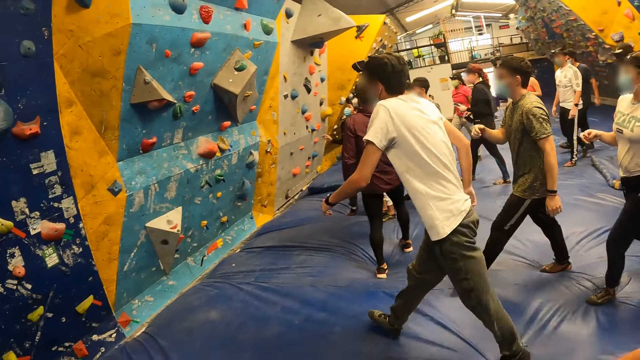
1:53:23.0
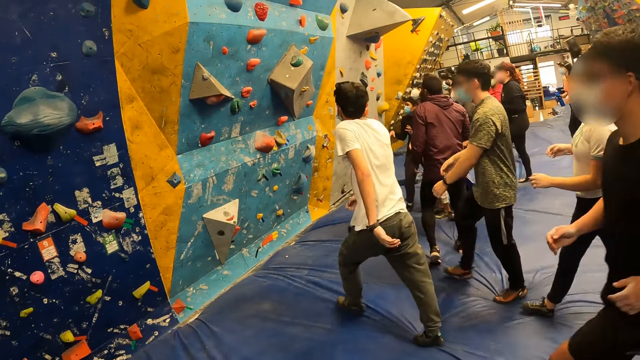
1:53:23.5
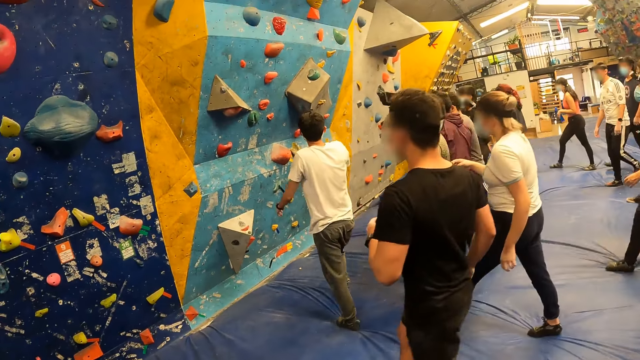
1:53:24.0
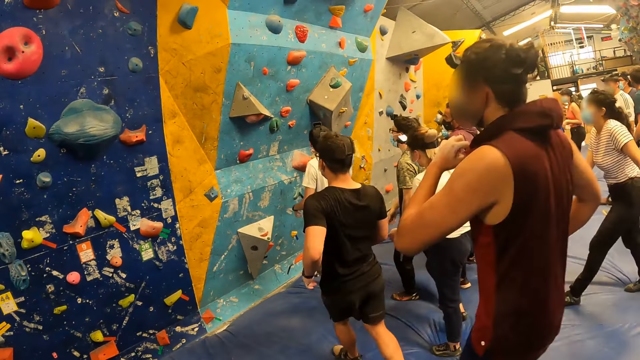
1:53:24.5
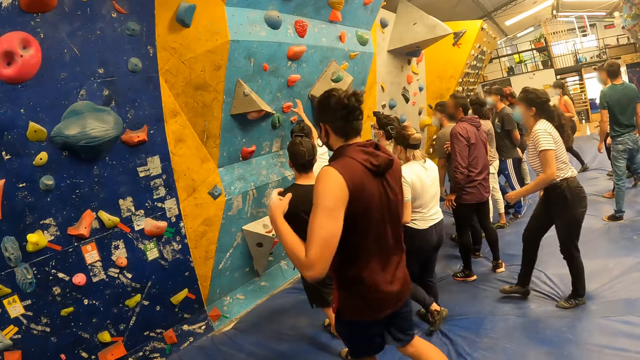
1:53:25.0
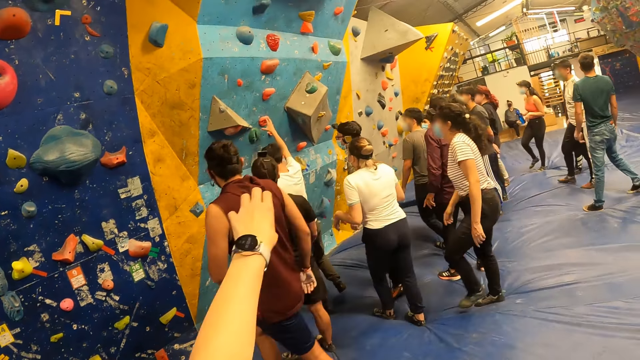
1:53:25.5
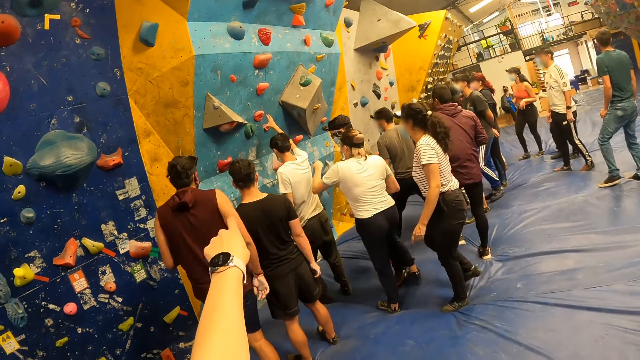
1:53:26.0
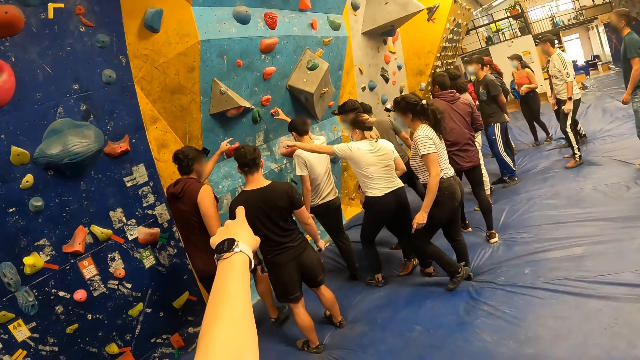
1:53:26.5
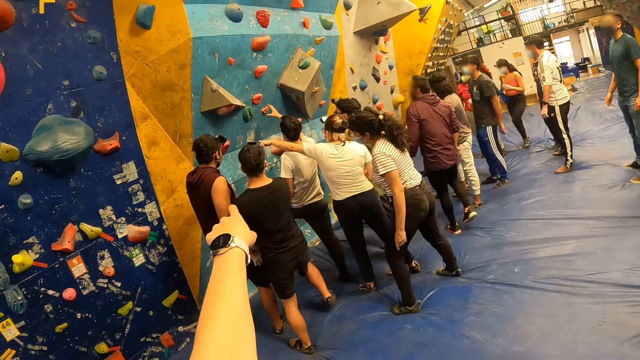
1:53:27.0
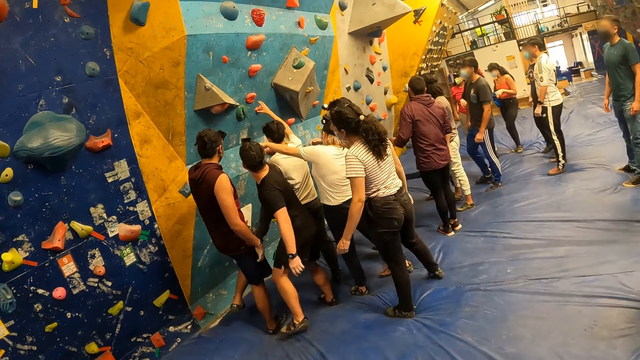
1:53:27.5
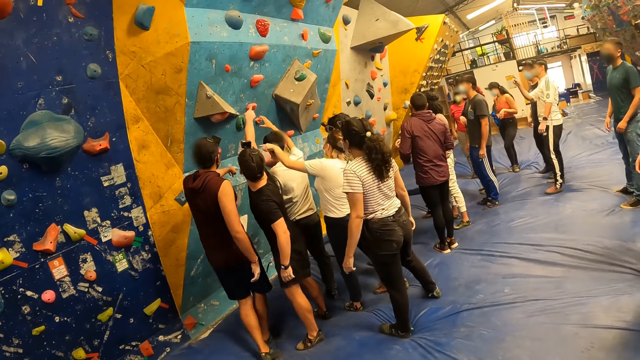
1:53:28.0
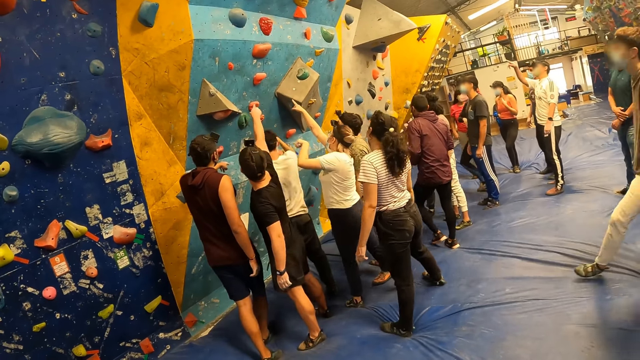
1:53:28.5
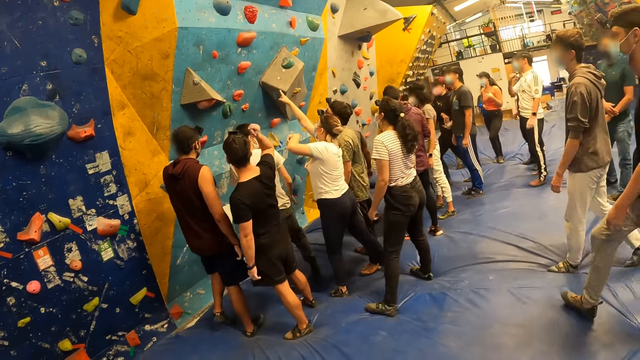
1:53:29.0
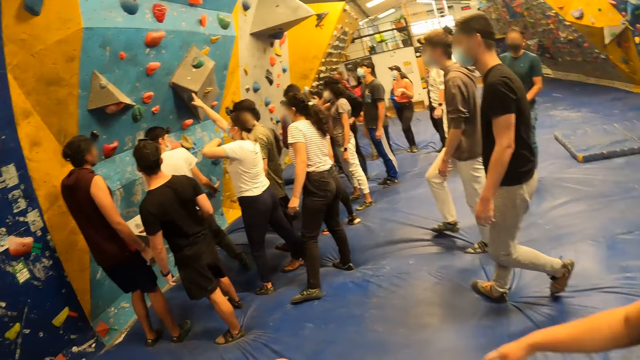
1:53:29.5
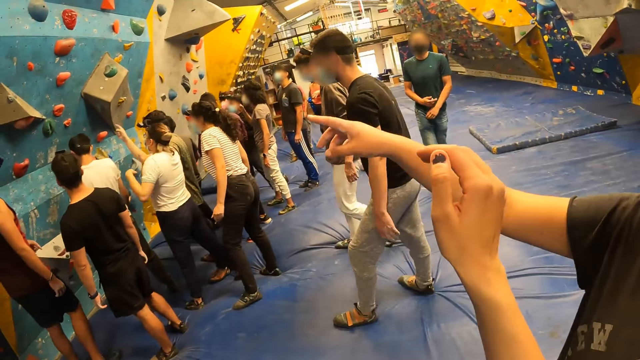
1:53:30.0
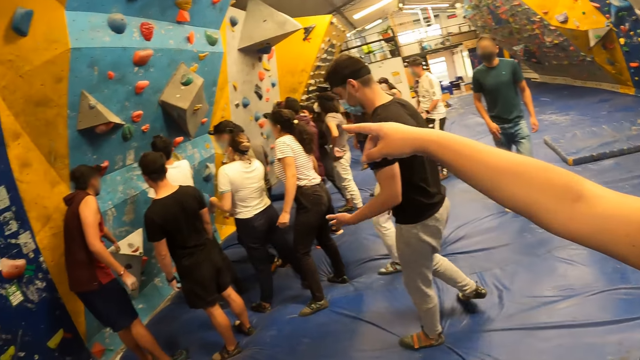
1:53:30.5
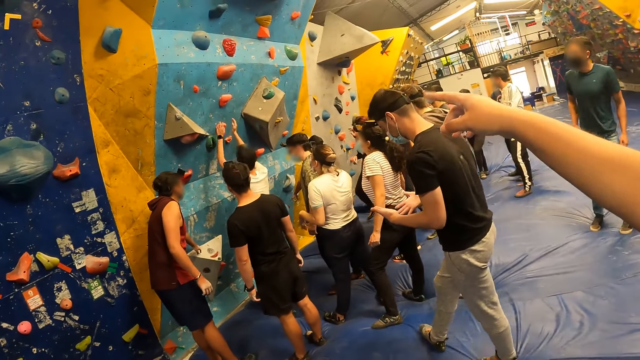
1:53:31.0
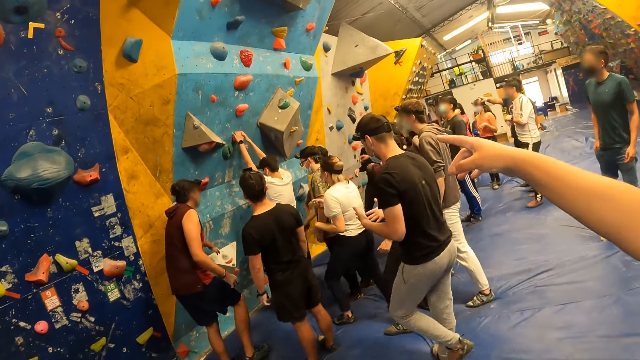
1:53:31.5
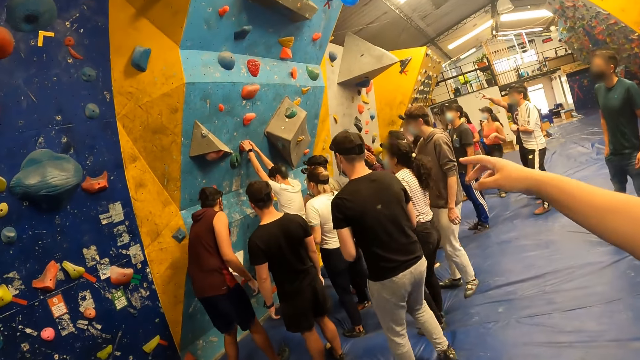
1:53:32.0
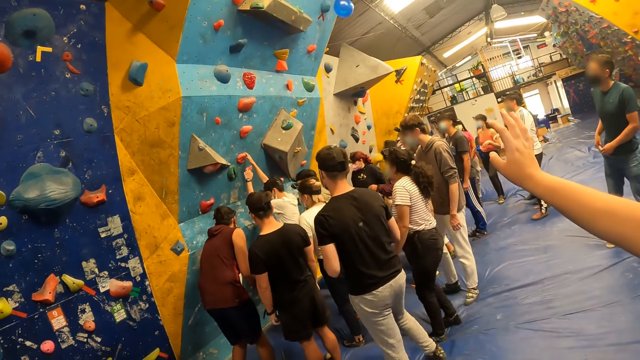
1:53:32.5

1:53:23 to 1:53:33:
The camera wearer looks around. They stretch their hand. They look around. A woman points ahead.

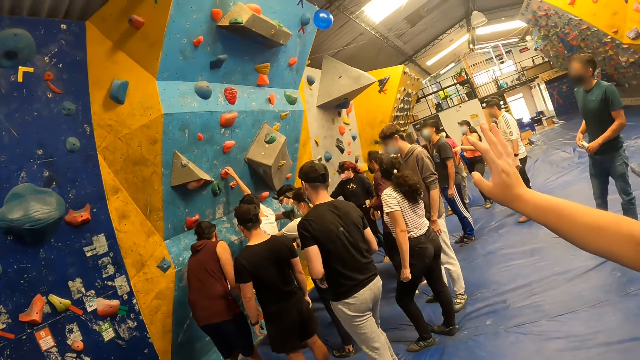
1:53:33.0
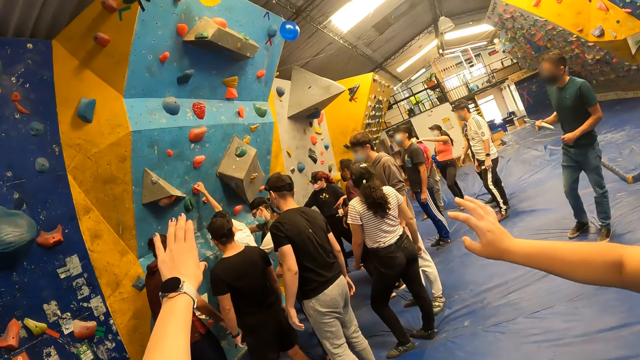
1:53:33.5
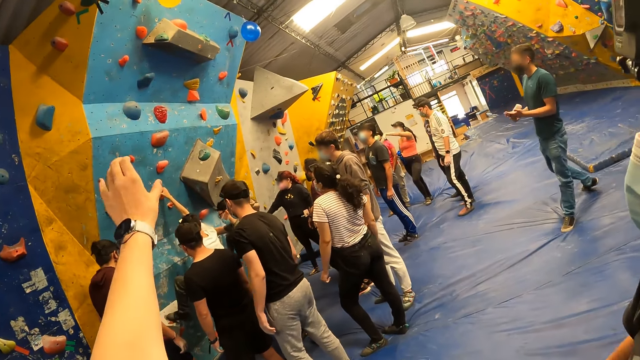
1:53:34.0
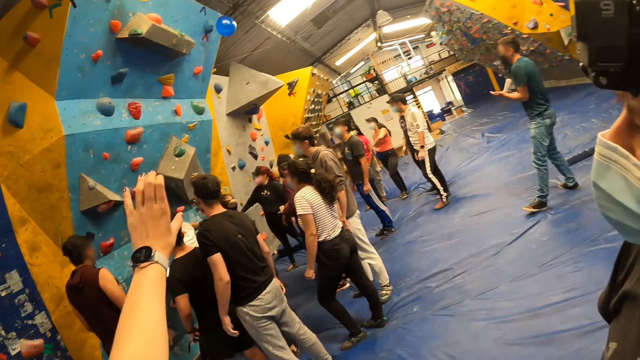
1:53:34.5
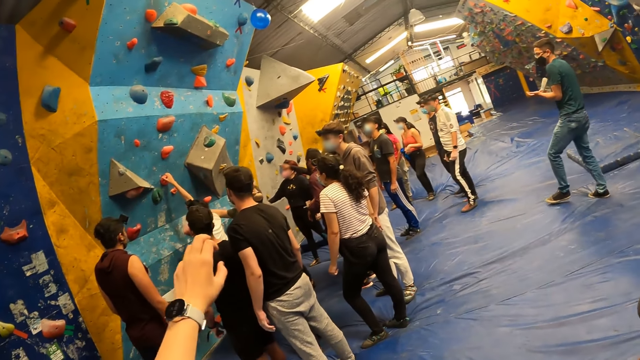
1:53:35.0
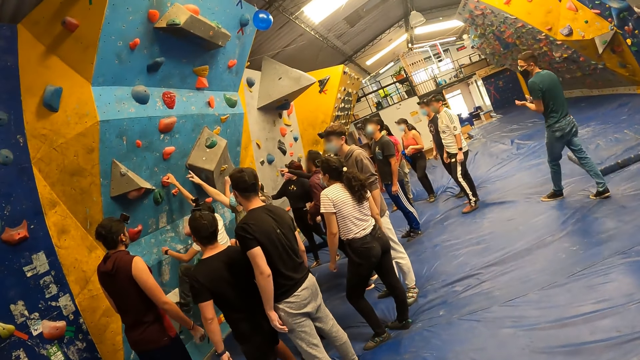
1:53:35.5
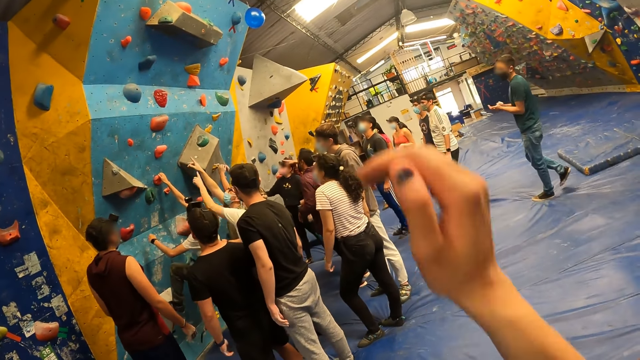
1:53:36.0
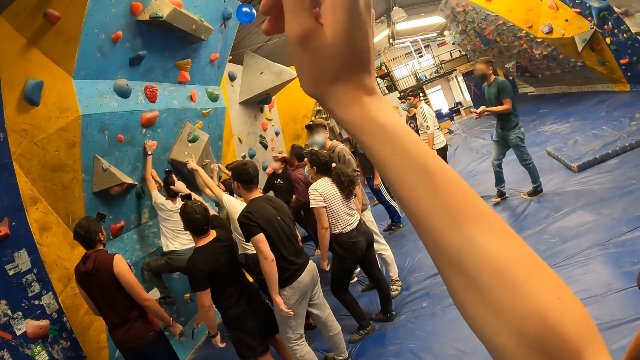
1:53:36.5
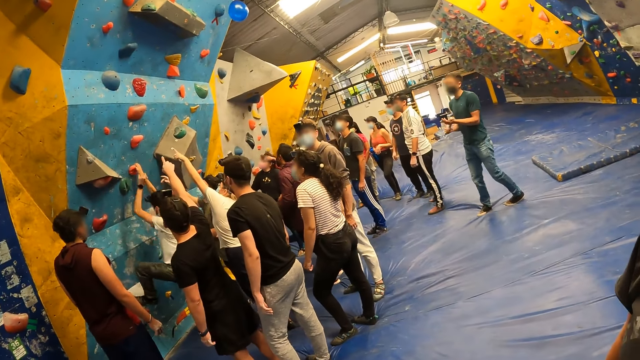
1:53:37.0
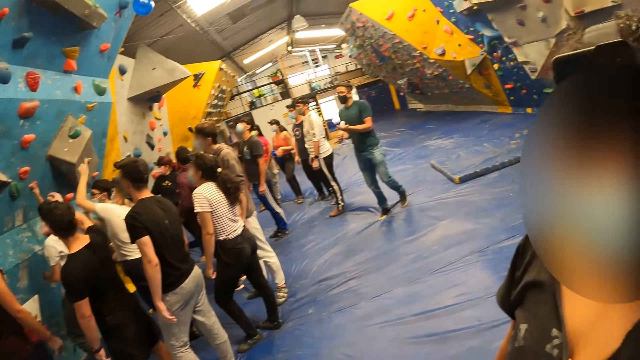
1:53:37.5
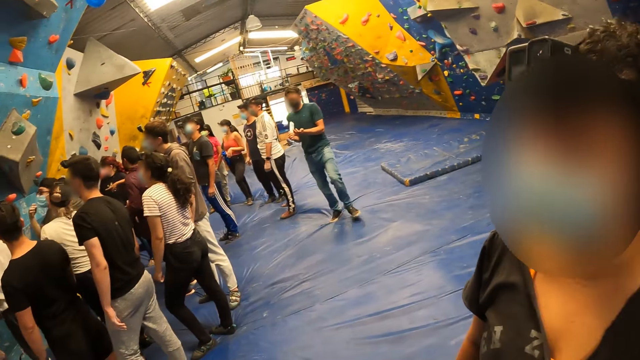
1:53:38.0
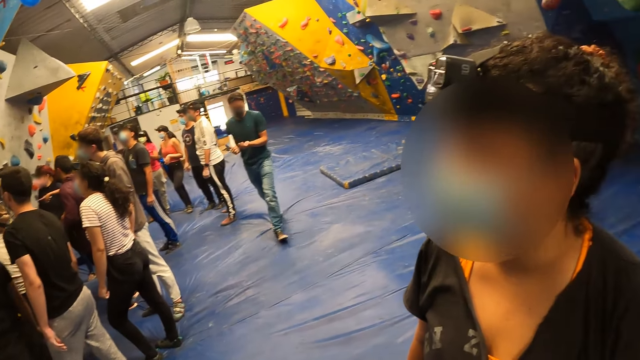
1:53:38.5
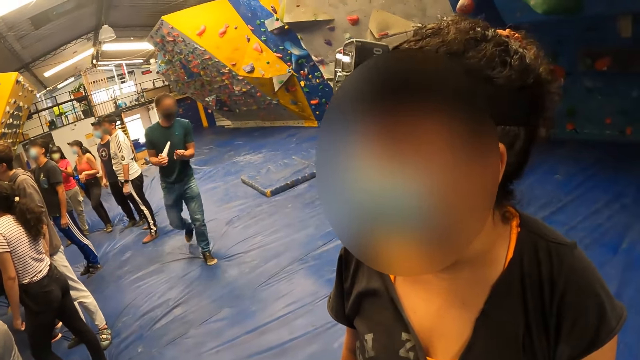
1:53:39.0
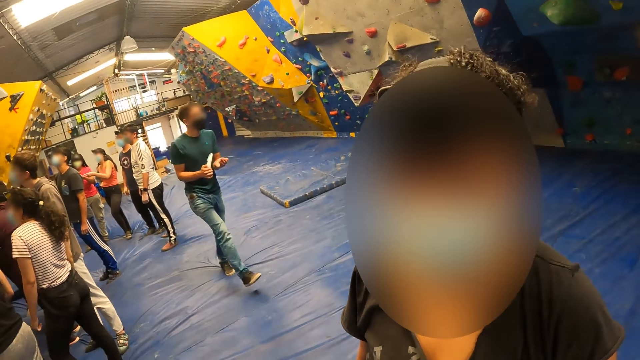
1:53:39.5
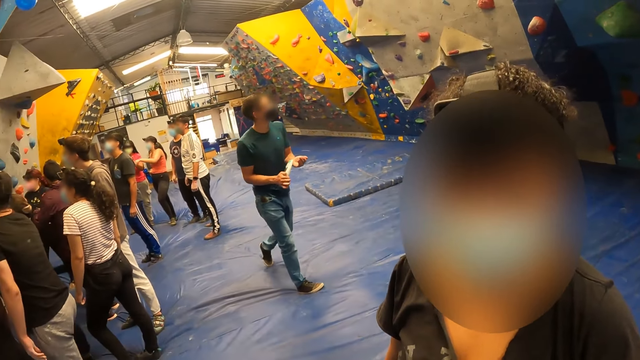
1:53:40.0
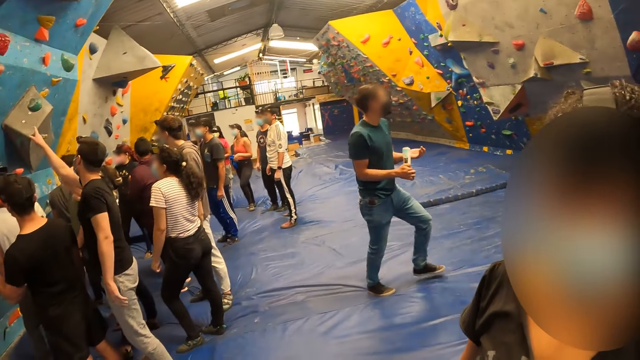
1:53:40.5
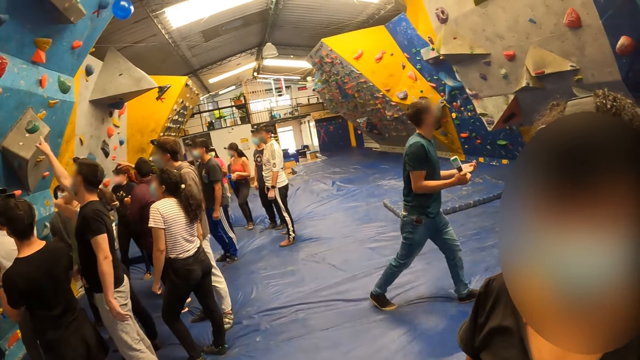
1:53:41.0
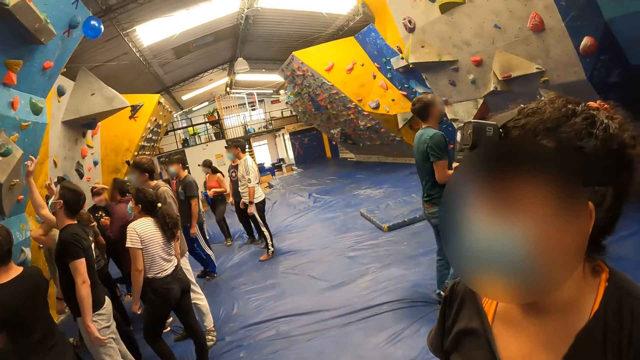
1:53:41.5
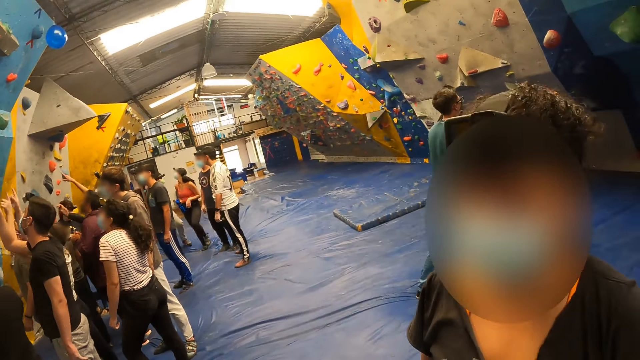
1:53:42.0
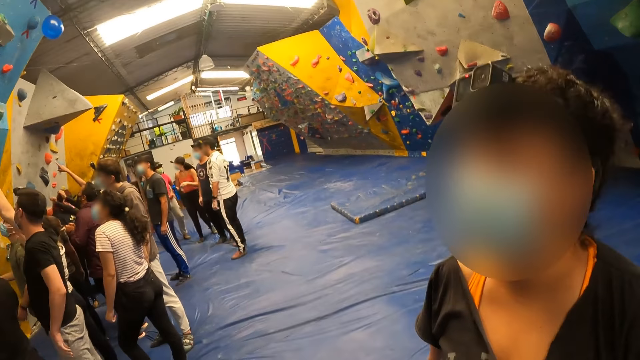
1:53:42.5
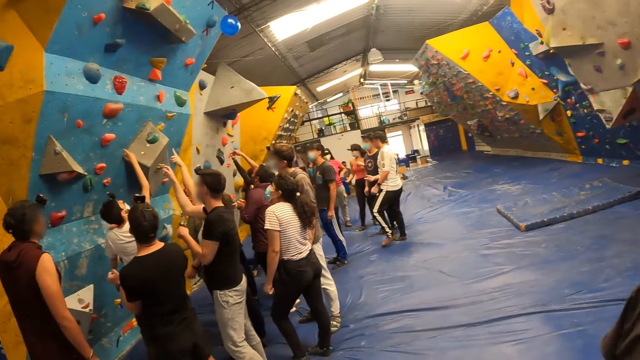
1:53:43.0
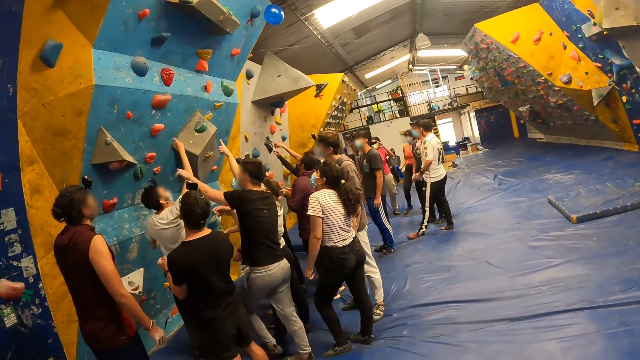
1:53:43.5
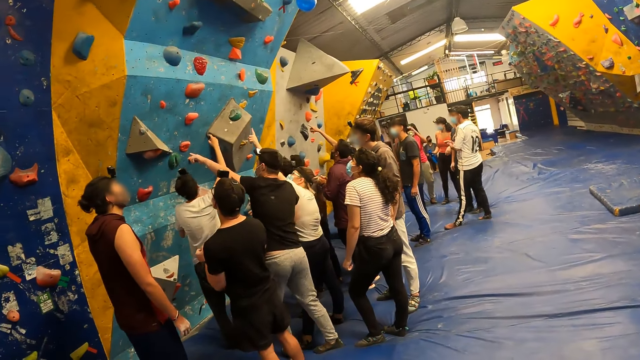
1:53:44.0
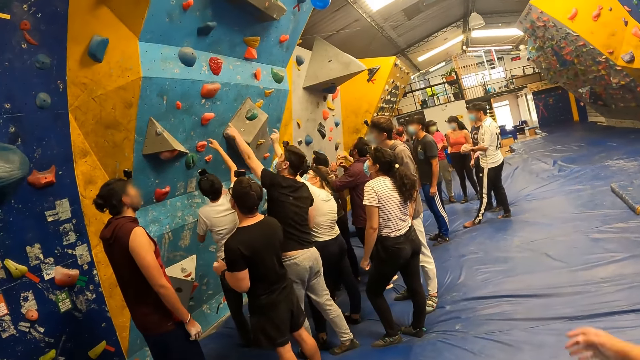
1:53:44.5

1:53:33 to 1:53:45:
The camera wearer points ahead. They wave their hand, raise their hand and look around. A woman nods her head. The camera wearer looks around.
